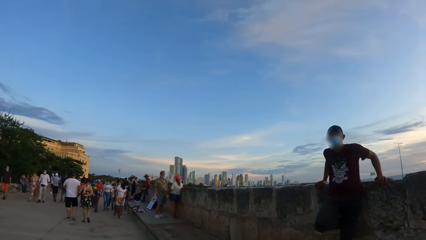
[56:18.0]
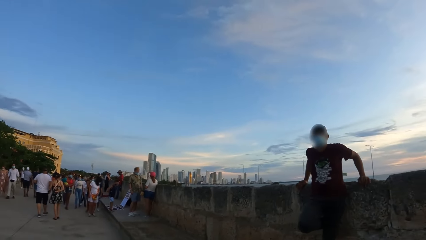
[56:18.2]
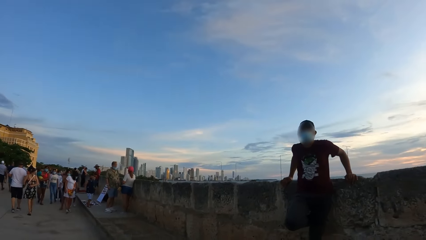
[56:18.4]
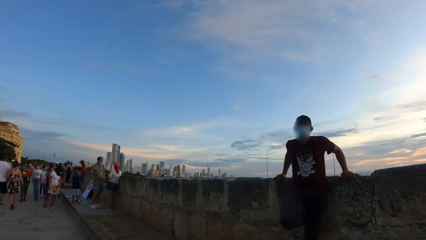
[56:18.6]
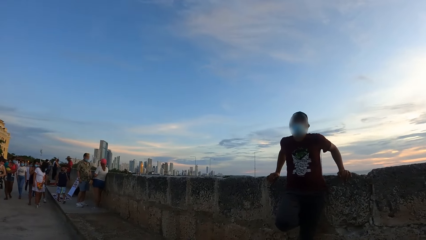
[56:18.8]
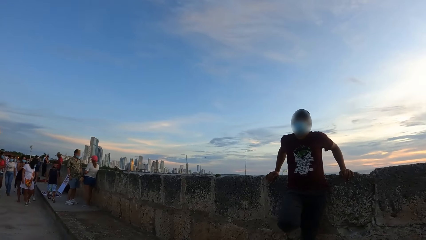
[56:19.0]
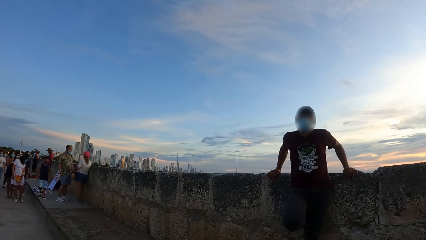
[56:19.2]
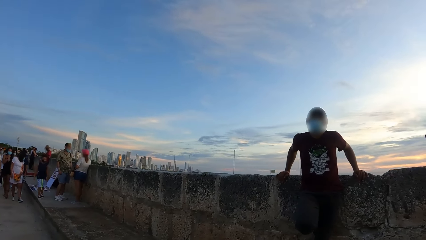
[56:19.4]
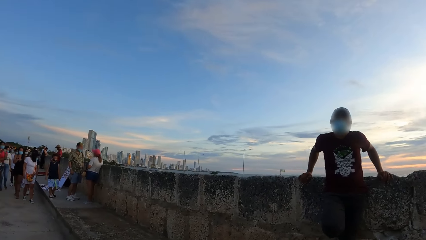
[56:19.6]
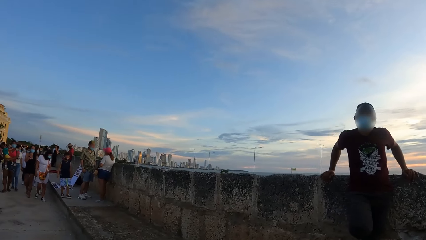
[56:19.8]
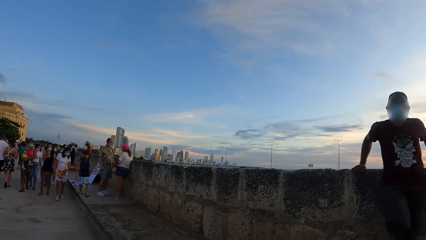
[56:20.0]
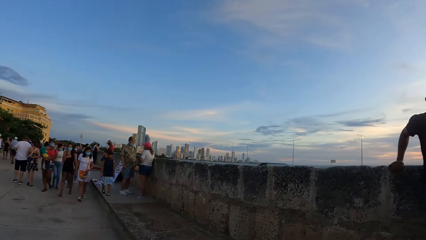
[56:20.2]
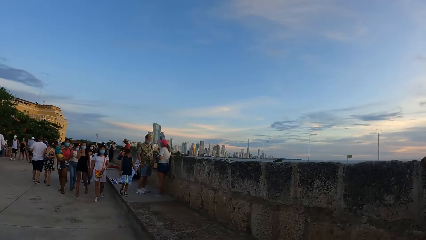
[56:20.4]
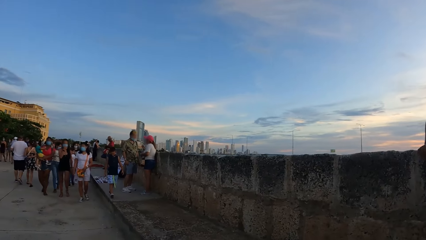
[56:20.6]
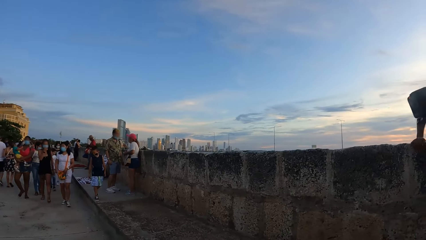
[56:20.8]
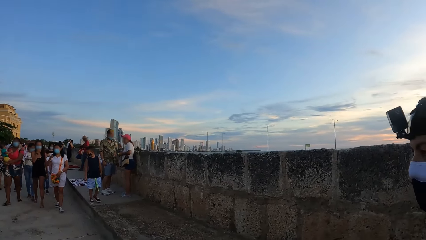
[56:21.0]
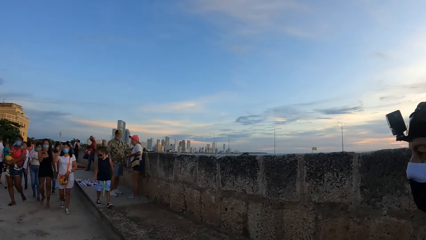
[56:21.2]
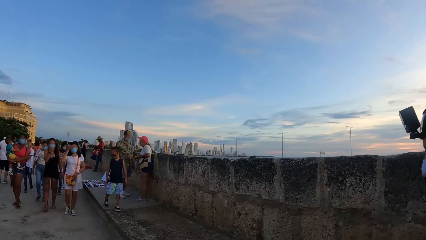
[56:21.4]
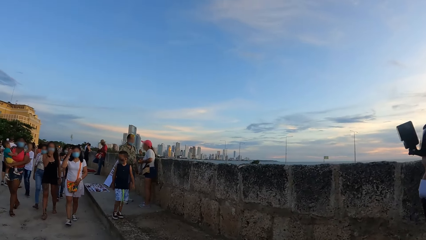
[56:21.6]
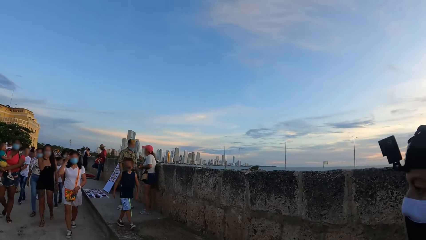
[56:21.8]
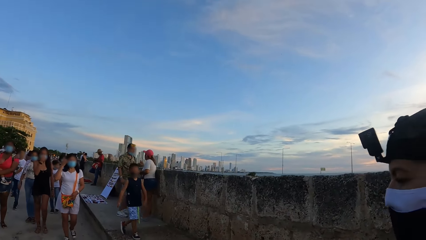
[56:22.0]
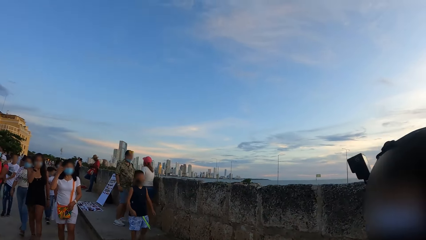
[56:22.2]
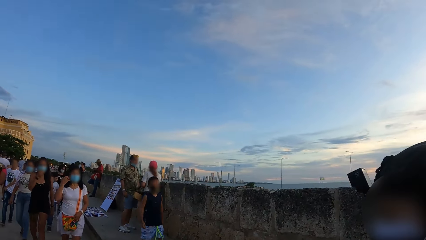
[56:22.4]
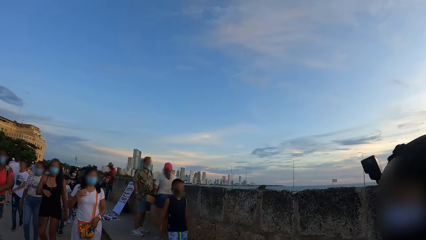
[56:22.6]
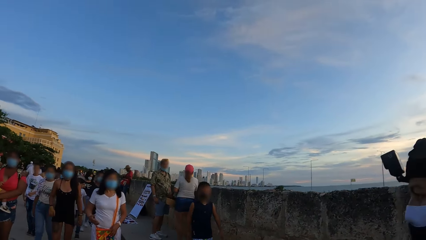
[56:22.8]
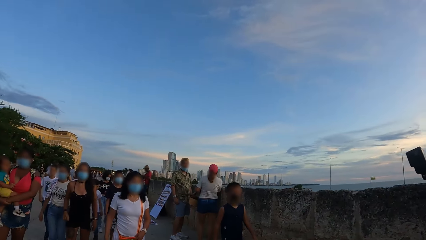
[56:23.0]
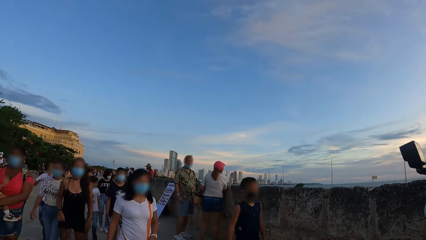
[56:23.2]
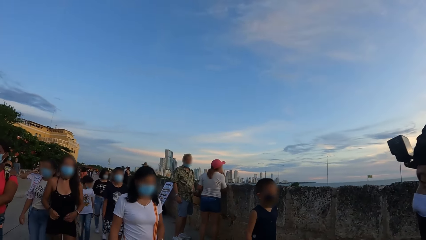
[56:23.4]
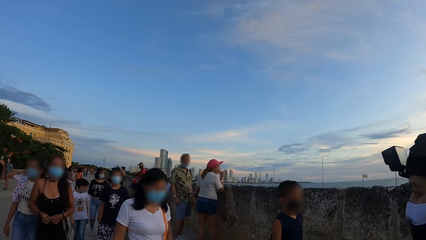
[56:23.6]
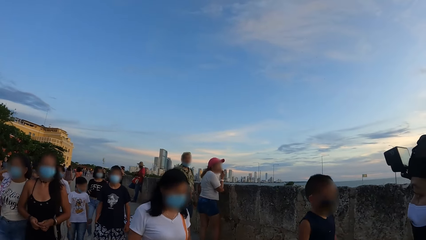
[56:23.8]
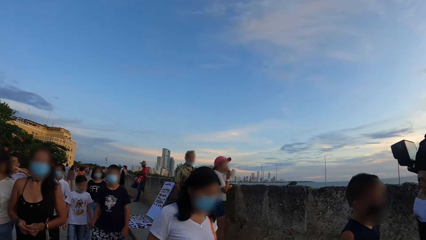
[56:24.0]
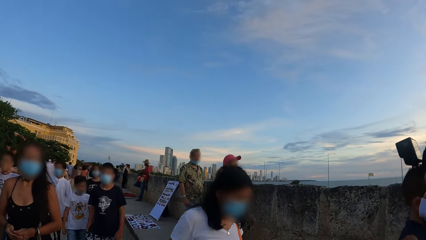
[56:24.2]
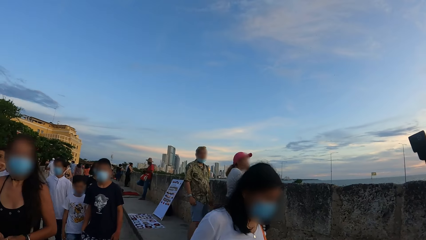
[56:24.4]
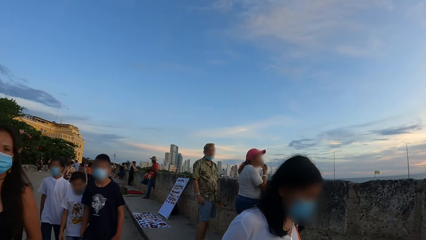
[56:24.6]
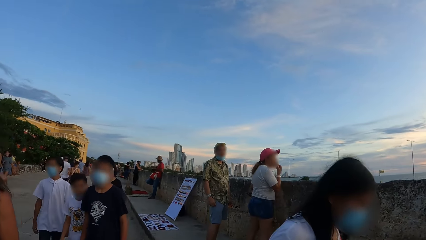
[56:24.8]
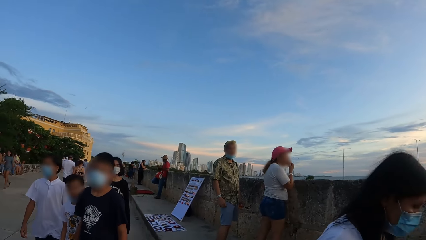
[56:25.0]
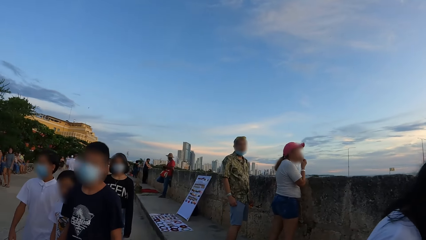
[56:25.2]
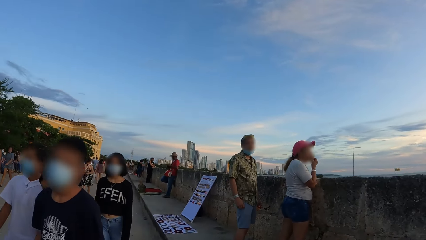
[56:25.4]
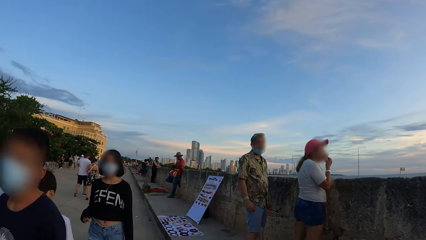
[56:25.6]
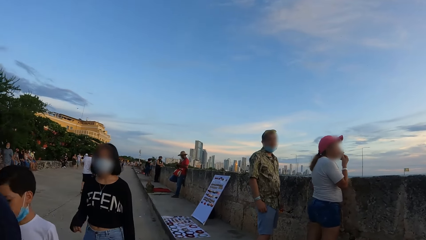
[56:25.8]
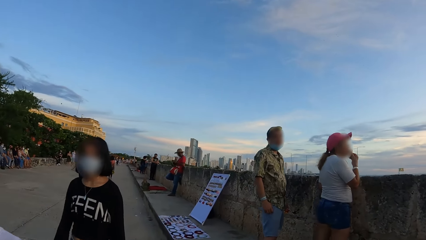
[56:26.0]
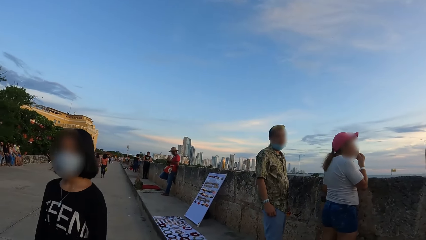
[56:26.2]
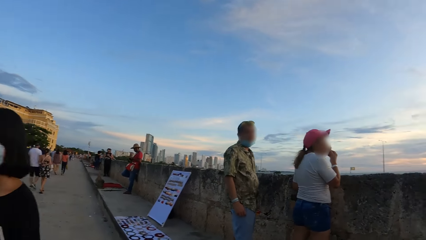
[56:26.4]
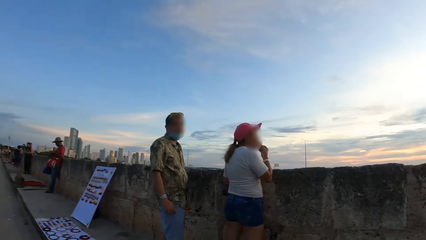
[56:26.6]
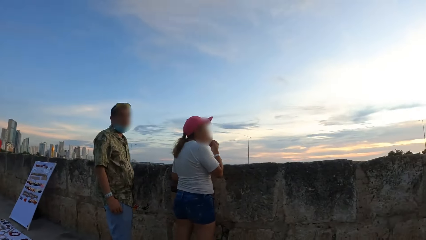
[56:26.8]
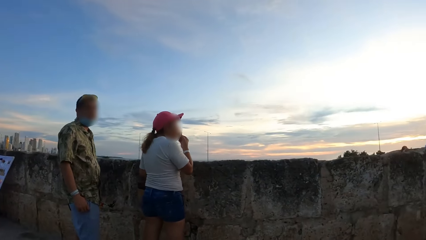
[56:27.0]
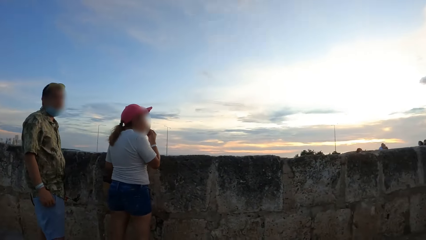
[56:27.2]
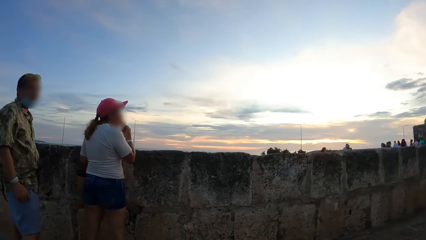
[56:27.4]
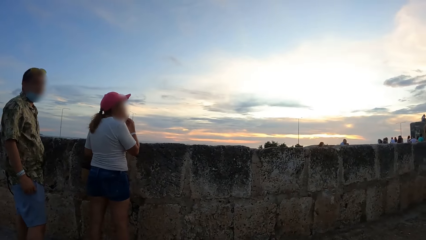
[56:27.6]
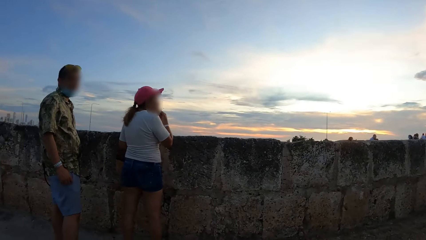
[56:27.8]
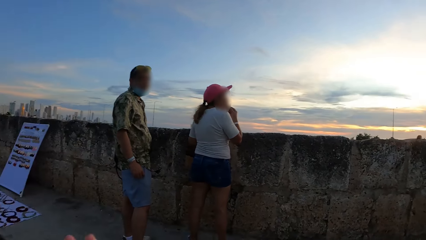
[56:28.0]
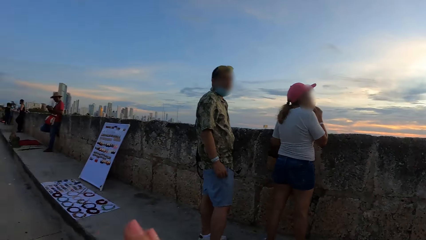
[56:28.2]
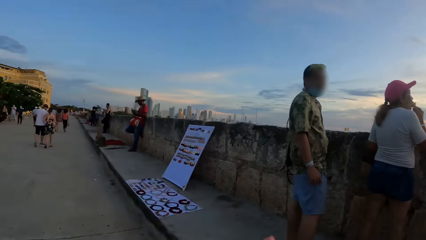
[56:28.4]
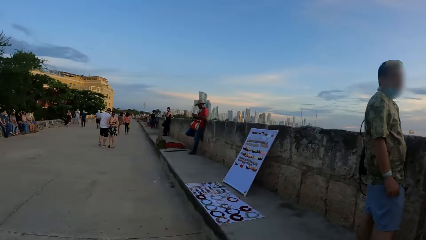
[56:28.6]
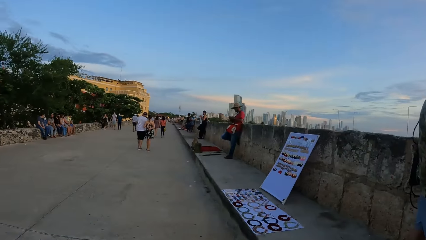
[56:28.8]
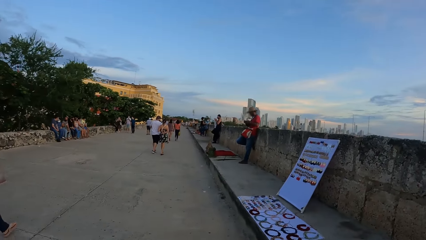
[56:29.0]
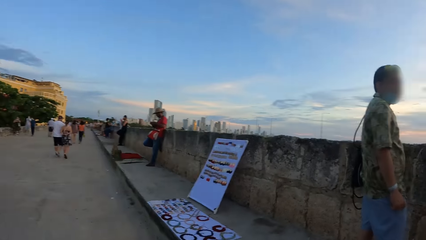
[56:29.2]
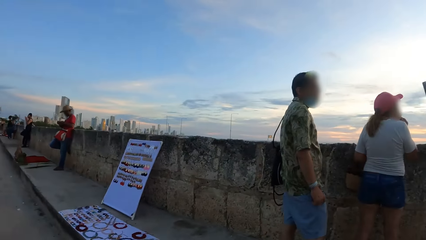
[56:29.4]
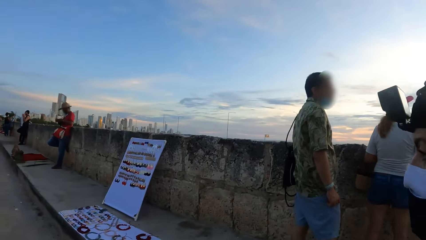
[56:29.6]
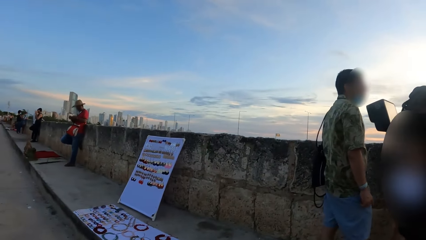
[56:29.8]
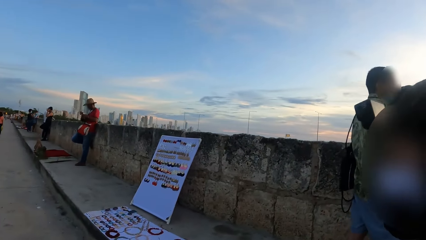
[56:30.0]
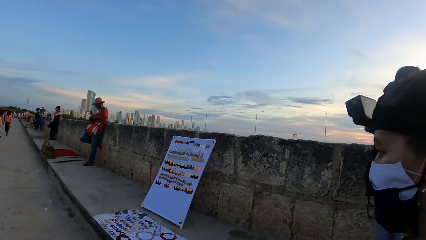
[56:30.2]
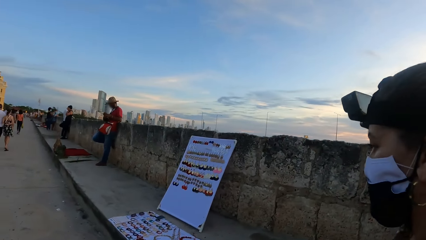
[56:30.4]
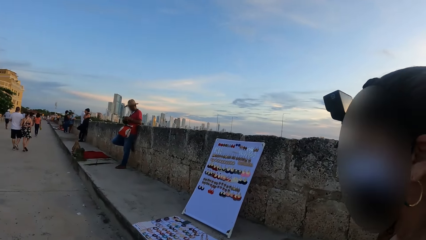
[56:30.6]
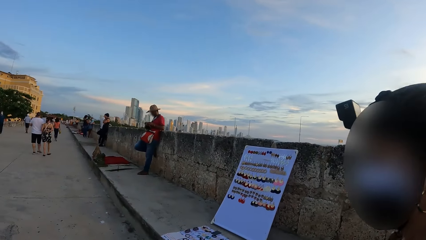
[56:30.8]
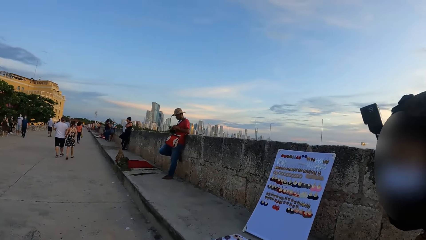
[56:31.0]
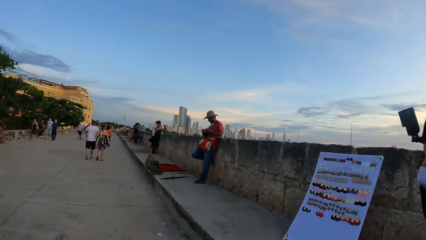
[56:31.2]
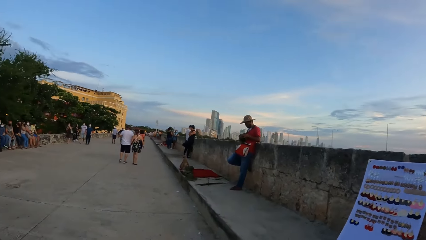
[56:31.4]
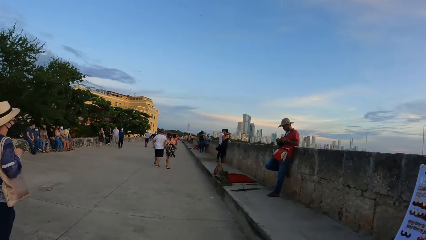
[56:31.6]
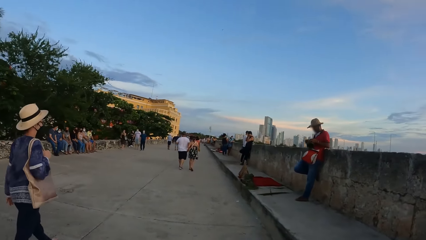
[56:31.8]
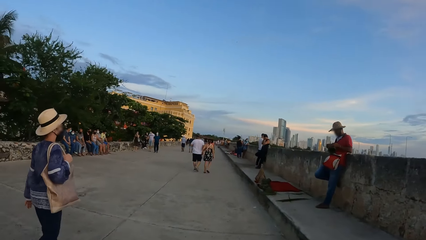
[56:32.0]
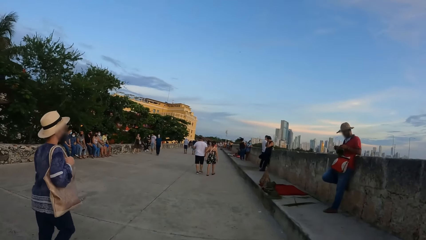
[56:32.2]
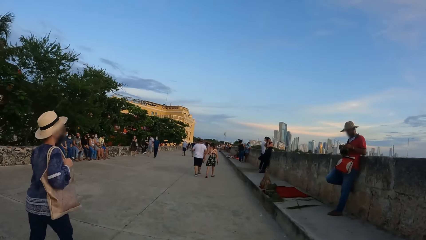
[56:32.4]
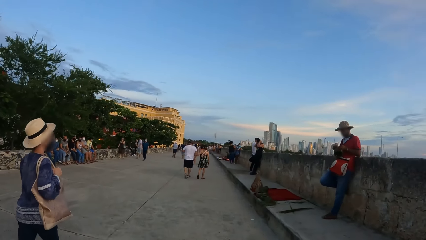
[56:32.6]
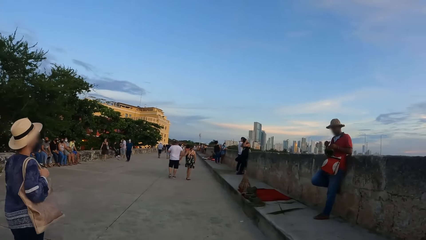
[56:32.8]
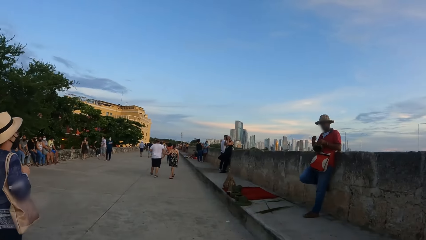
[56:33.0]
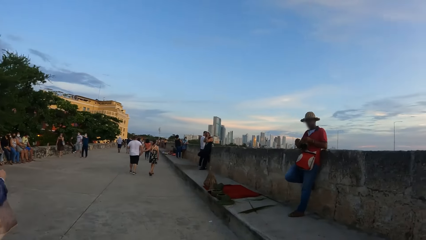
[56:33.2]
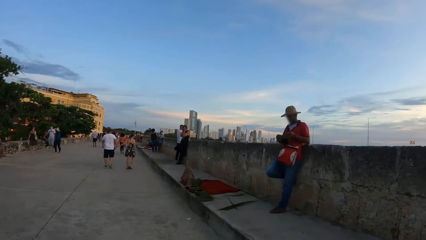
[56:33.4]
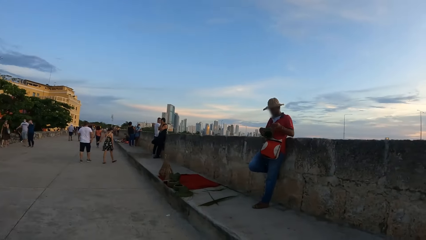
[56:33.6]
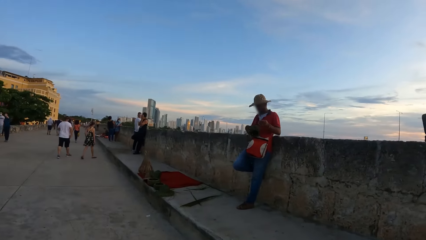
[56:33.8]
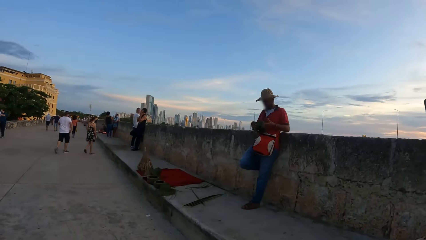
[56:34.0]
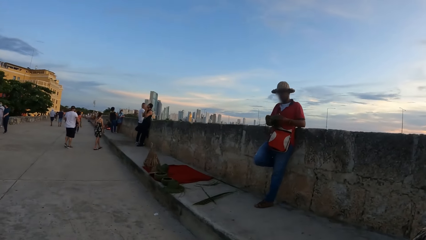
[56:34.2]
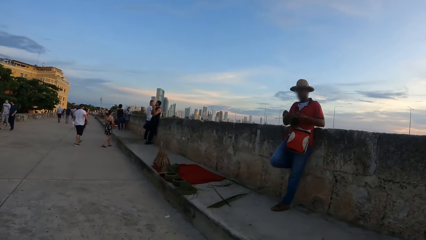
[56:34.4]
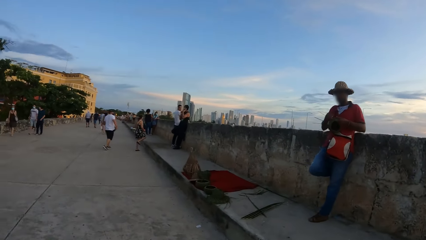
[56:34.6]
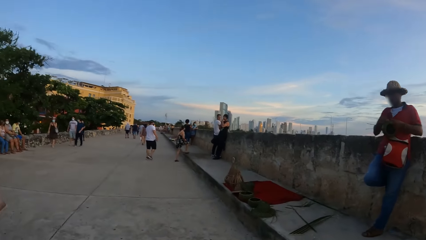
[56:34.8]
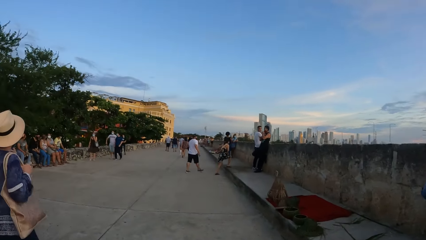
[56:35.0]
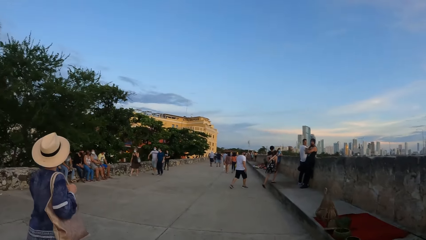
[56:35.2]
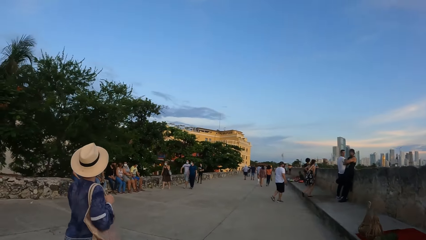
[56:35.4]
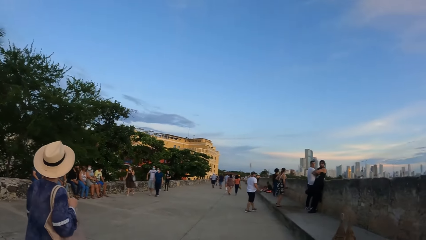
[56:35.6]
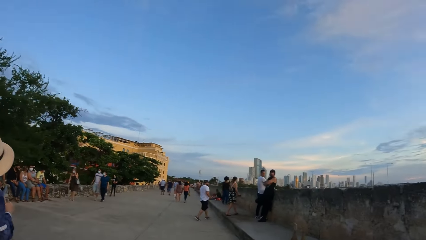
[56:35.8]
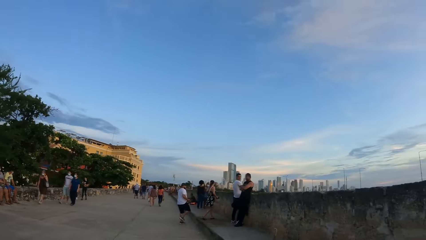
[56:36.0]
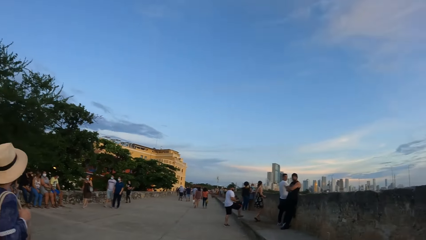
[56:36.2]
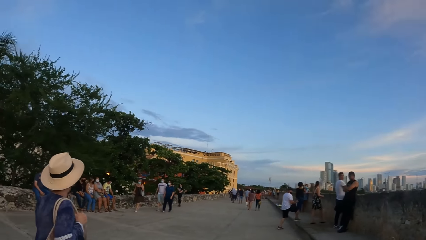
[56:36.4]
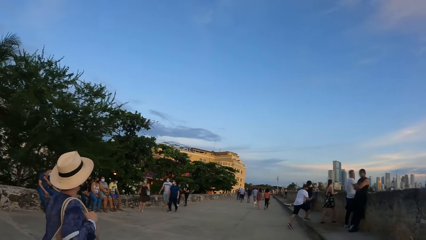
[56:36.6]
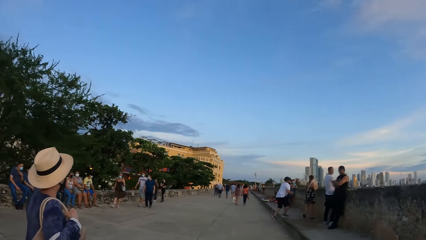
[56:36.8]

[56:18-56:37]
The camera wearer walks around. They look around the view point.
